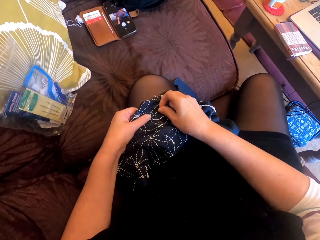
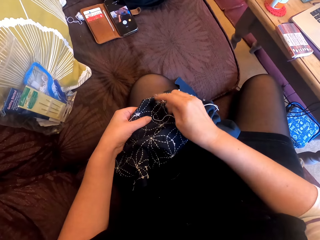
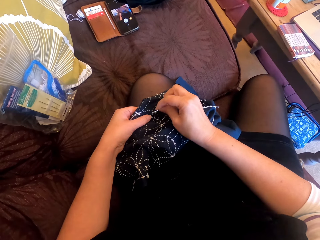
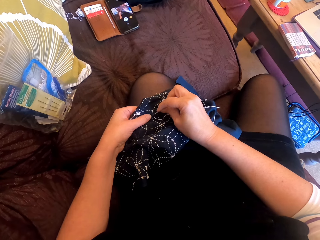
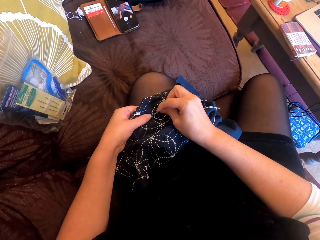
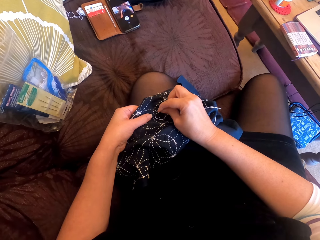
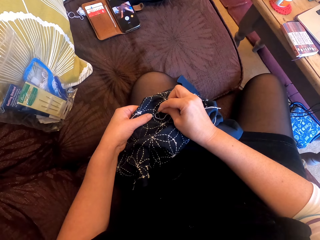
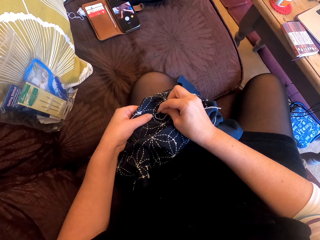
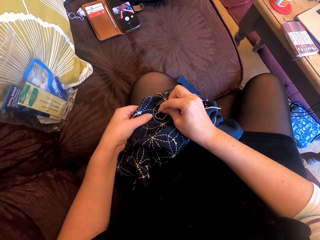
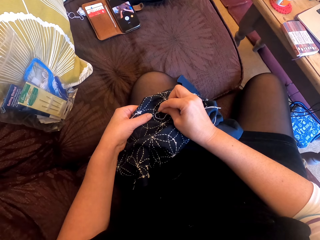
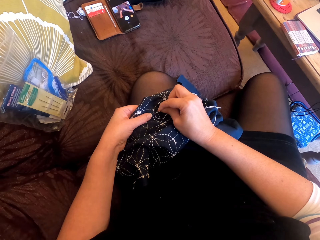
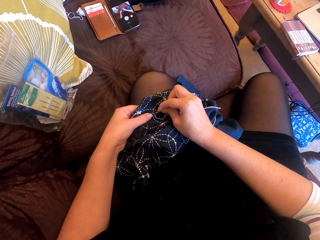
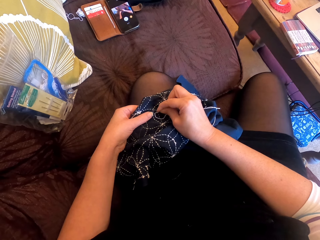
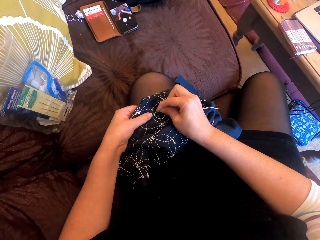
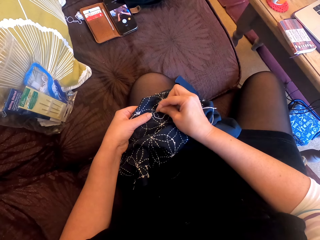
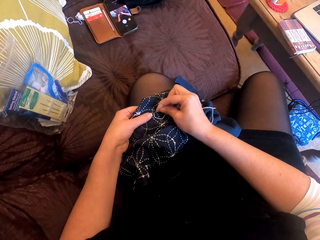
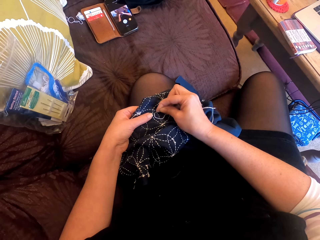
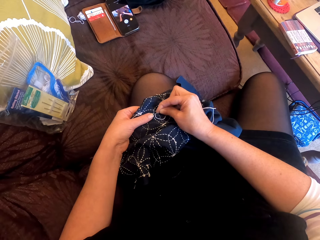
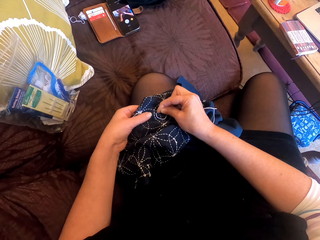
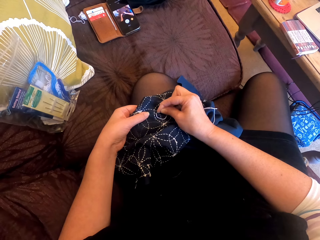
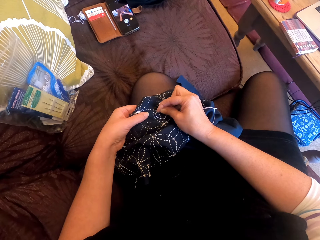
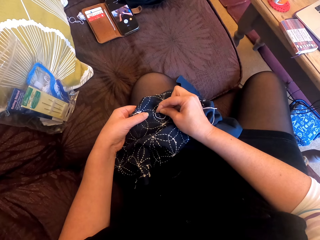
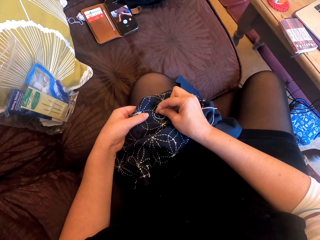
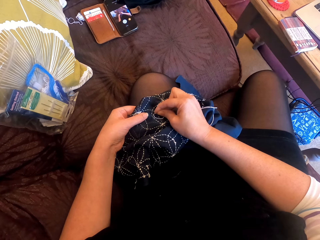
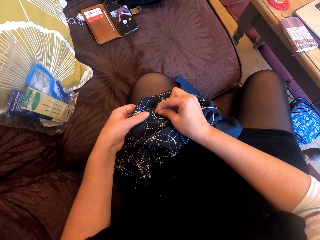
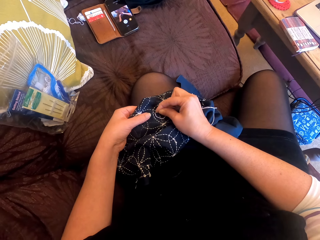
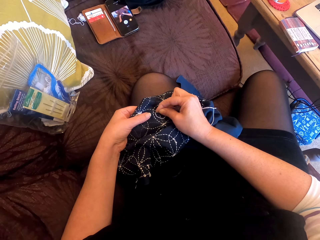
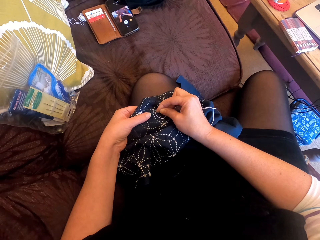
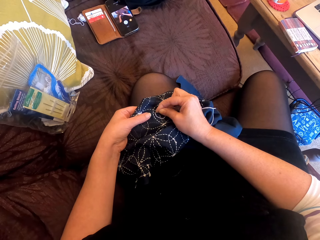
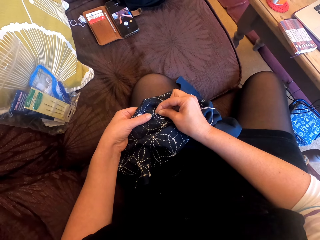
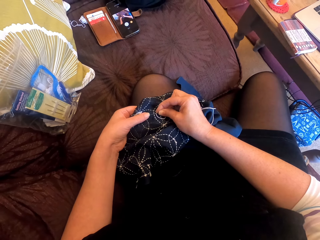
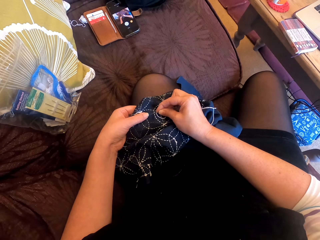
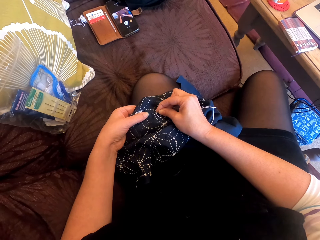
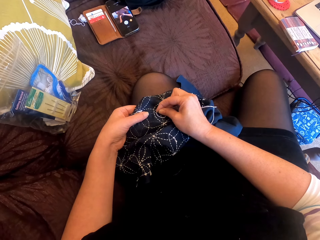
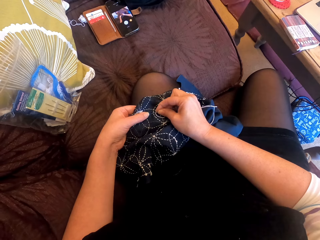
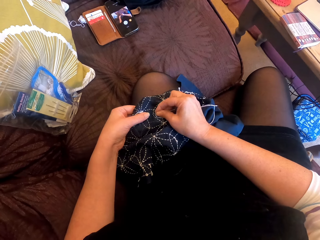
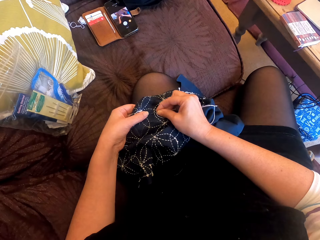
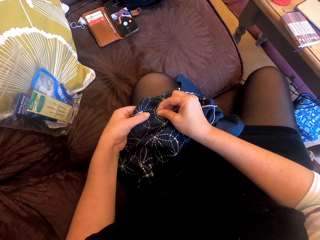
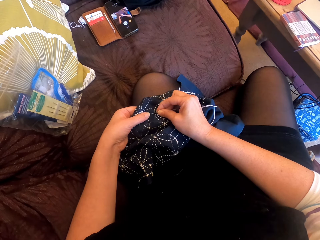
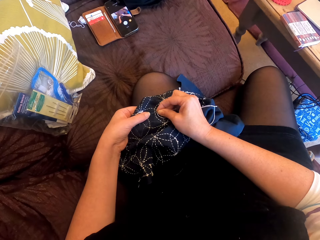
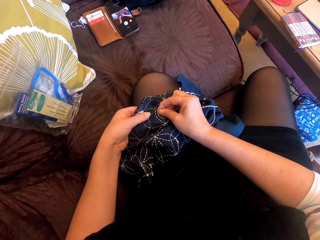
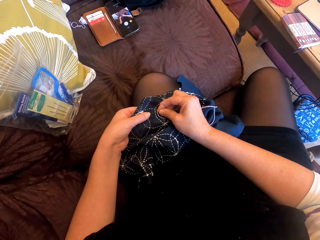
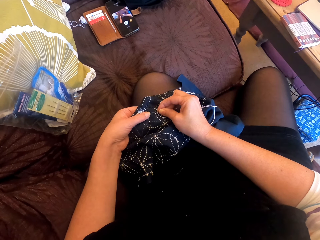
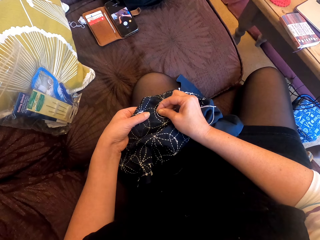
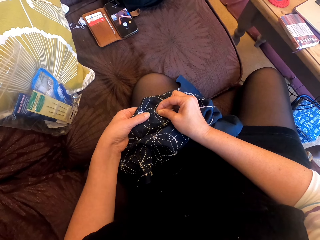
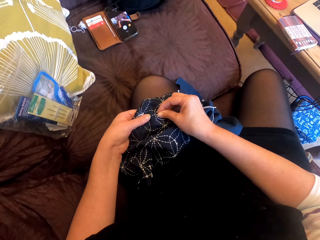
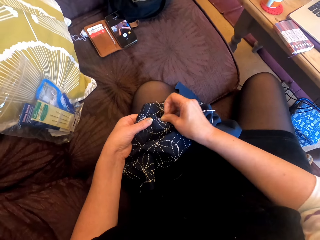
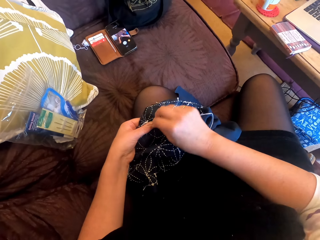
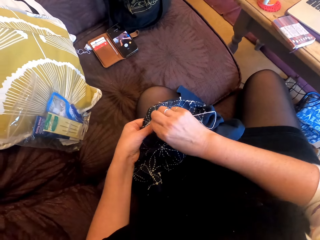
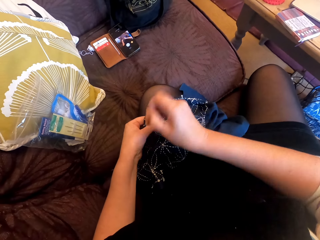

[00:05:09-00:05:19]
The camera wearer adjusts the cloth. They knit the cloth. They sew the fabric.

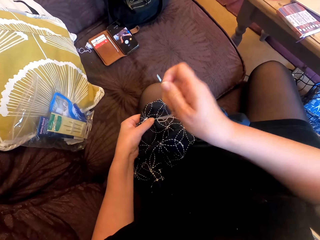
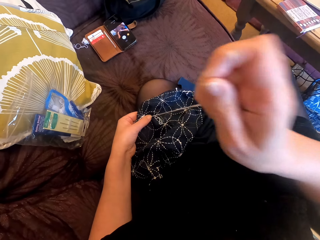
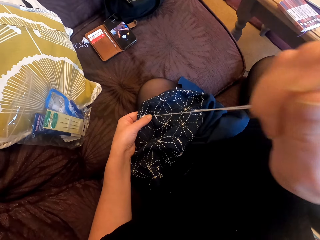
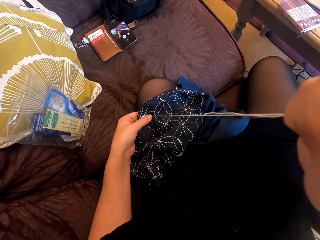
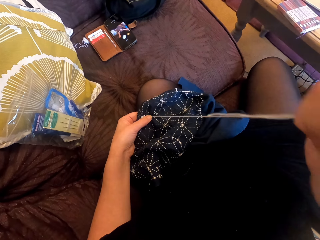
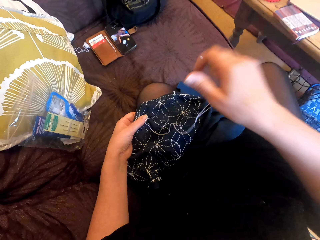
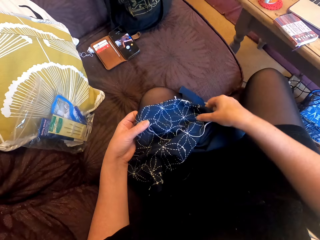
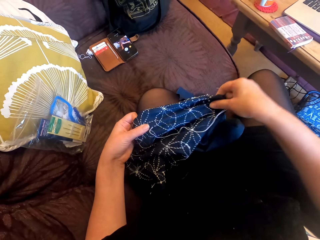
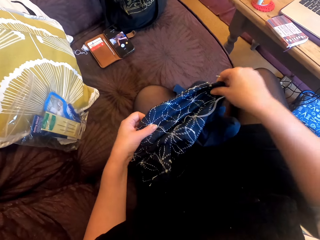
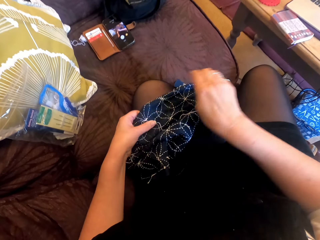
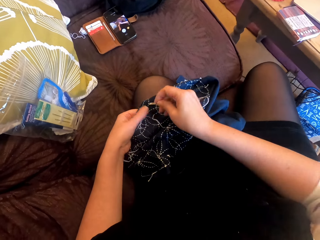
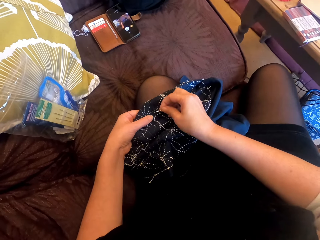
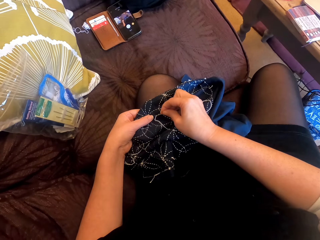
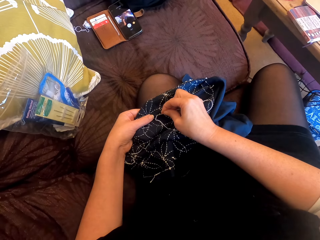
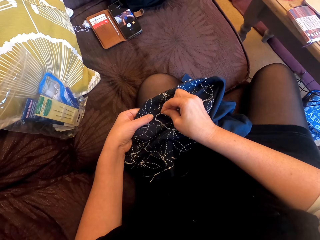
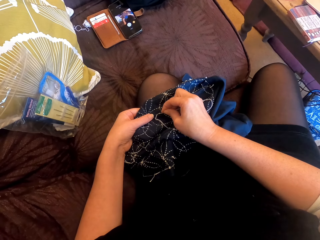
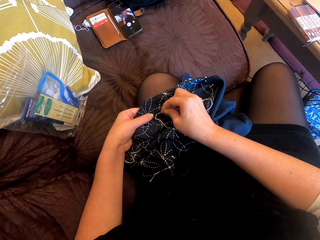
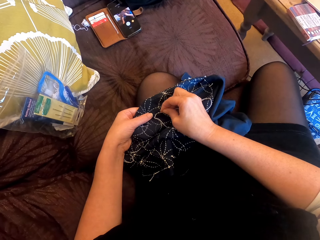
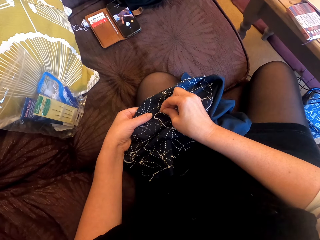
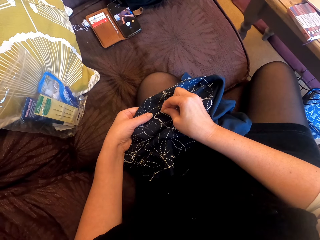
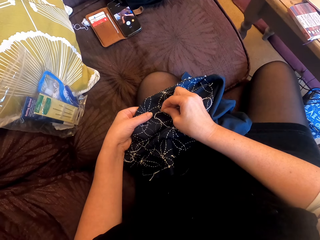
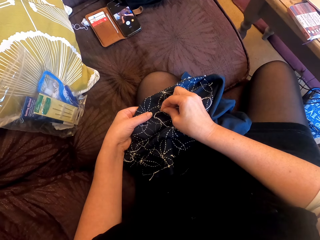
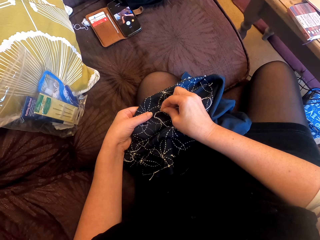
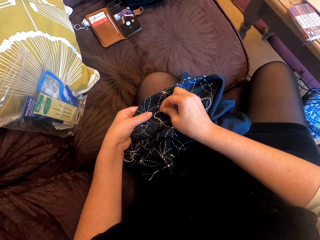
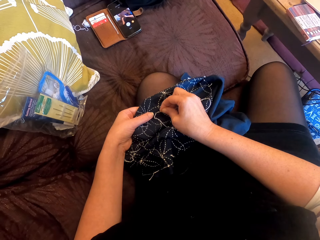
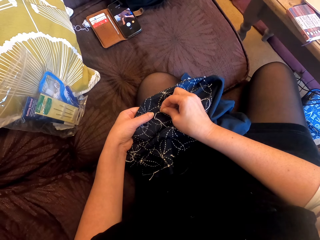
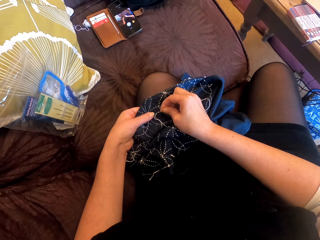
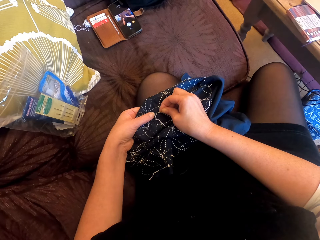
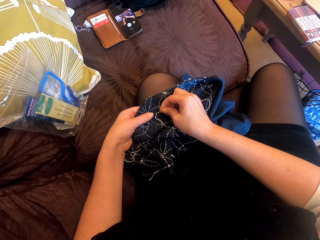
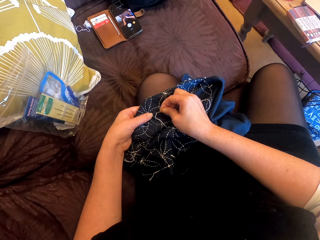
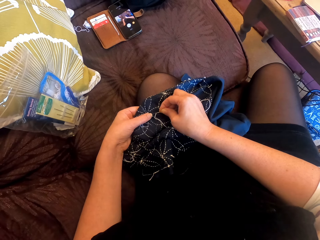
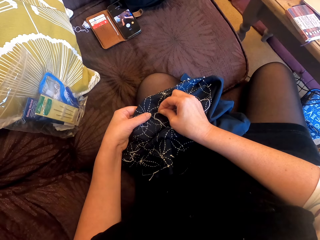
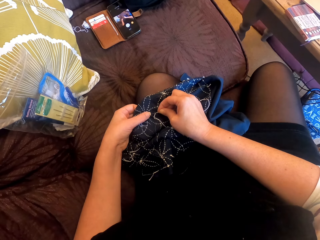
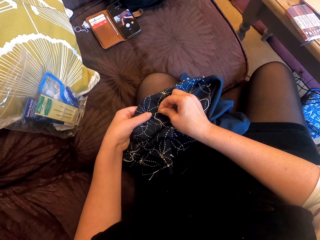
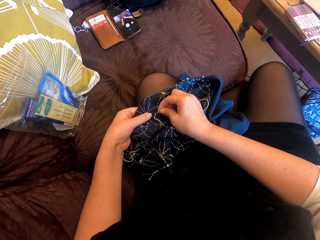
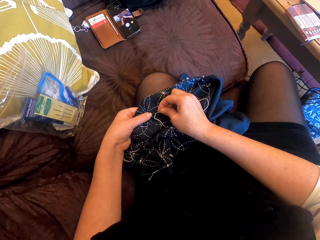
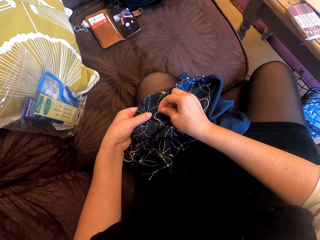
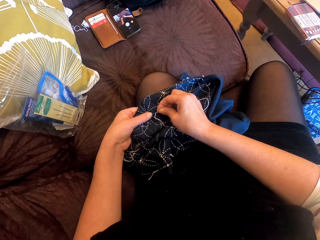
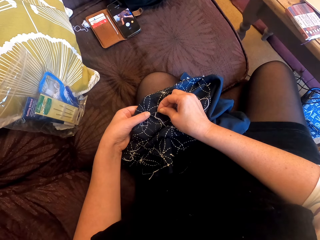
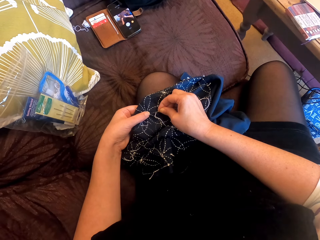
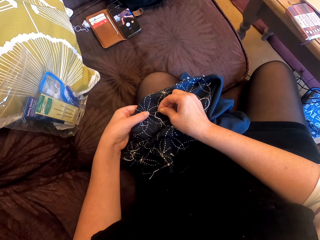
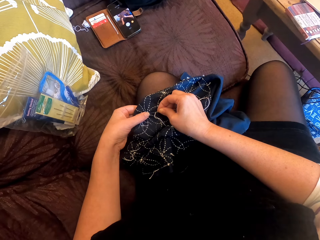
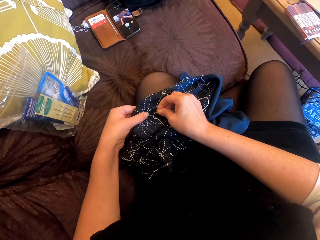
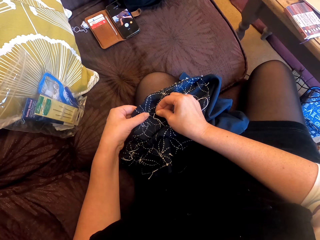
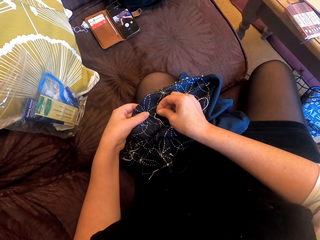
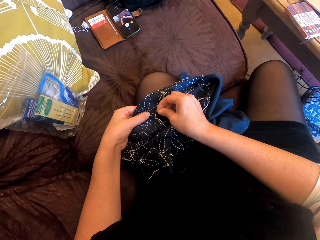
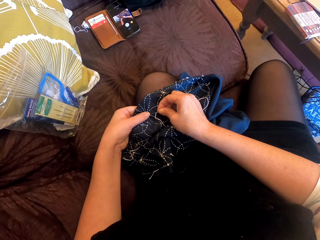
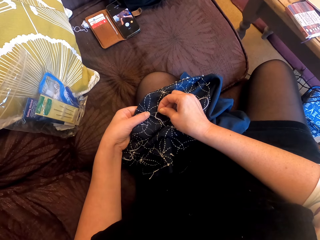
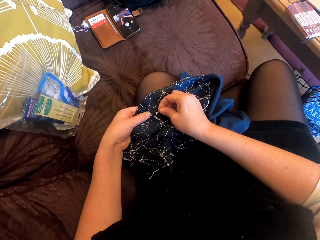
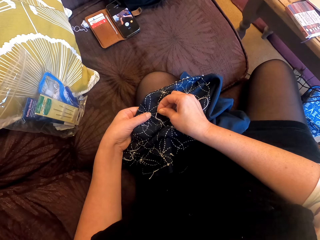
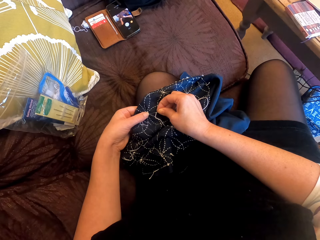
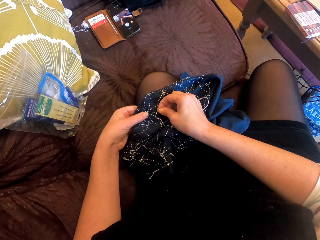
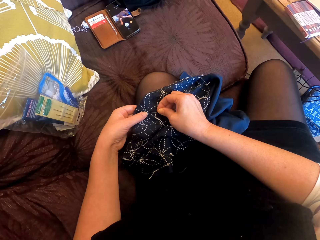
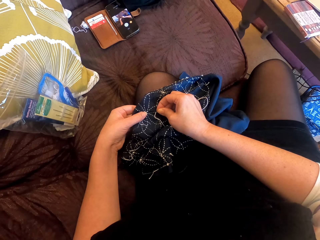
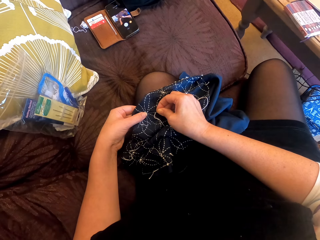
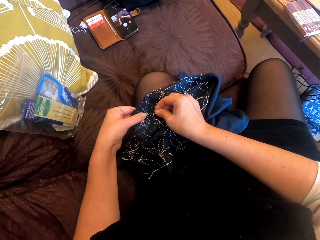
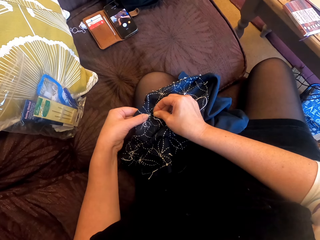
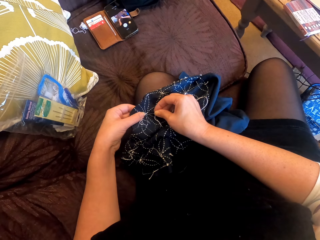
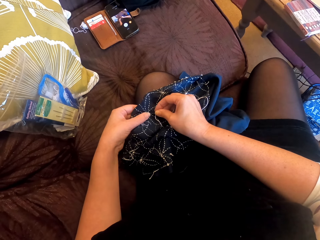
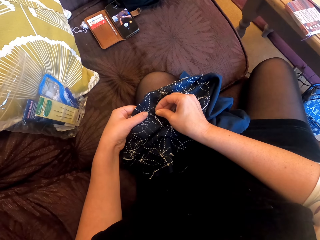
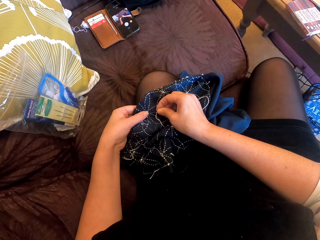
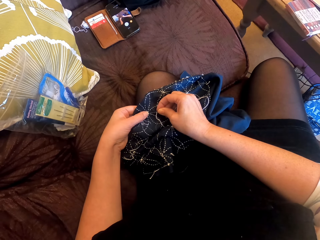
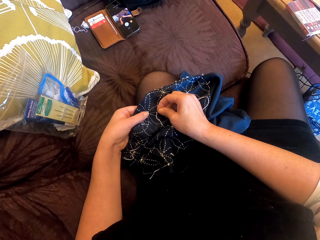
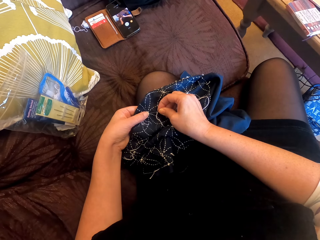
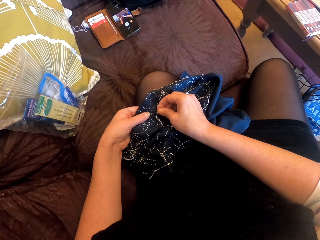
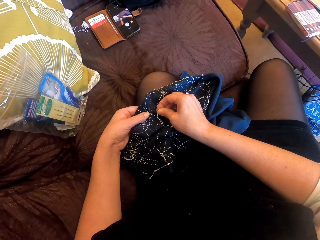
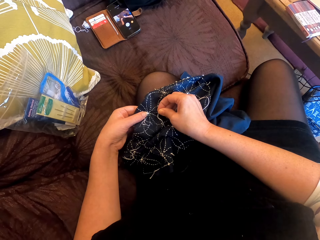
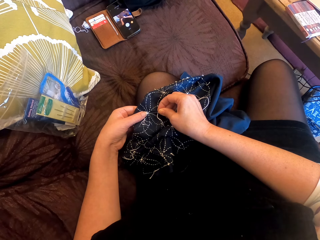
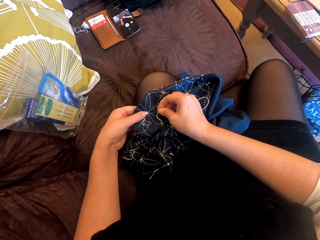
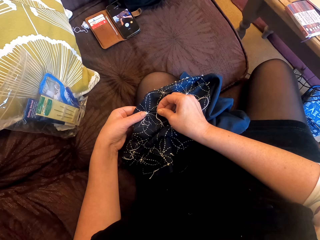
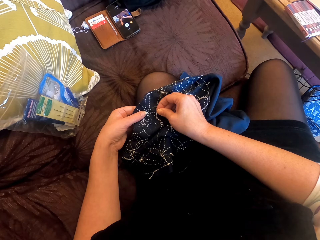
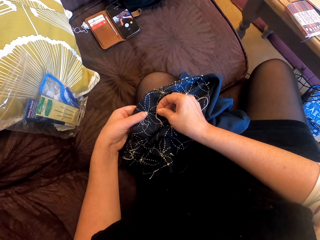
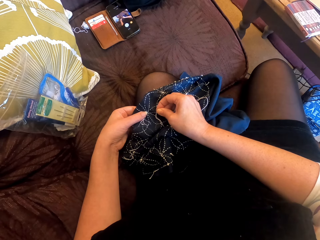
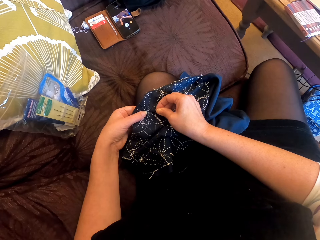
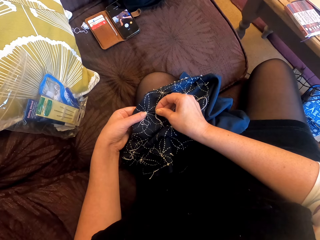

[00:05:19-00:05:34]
The camera wearer adjusts the cloth. They knit the cloth. They sew the fabric.
